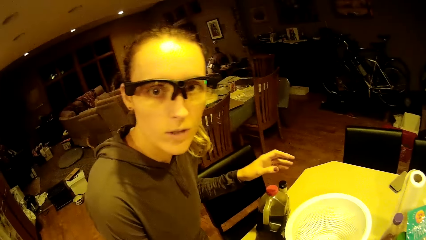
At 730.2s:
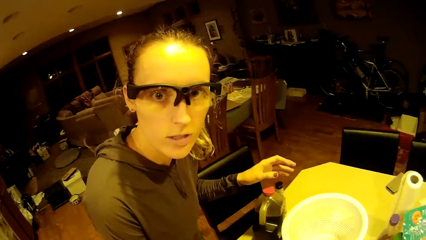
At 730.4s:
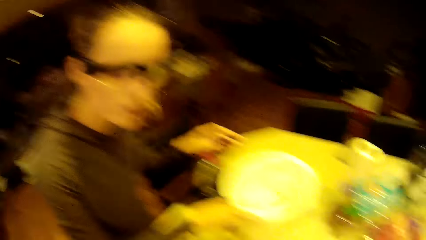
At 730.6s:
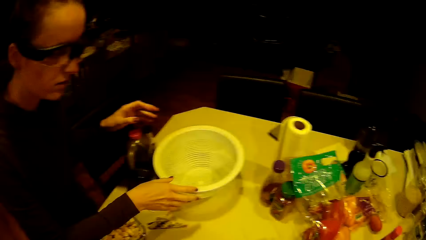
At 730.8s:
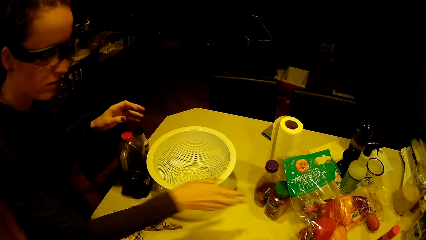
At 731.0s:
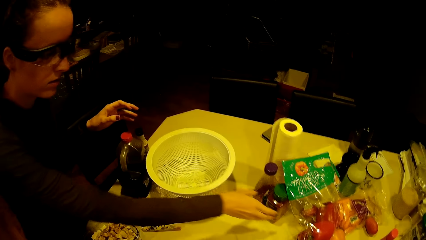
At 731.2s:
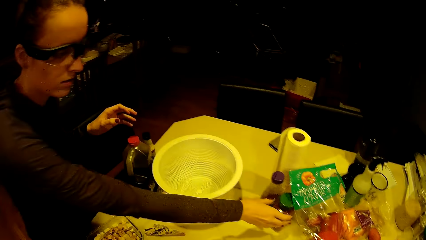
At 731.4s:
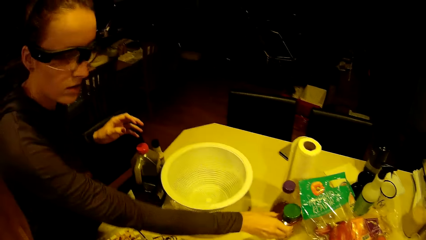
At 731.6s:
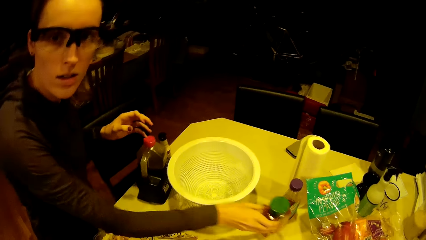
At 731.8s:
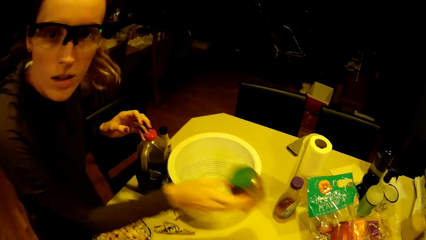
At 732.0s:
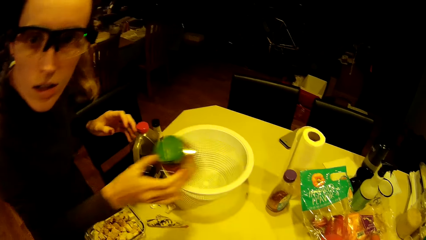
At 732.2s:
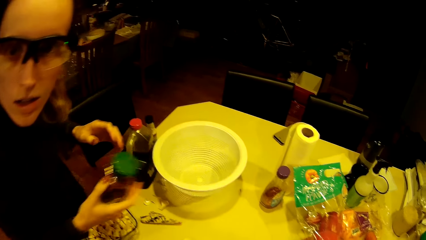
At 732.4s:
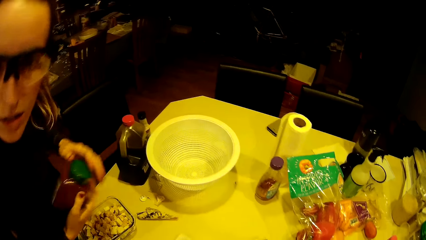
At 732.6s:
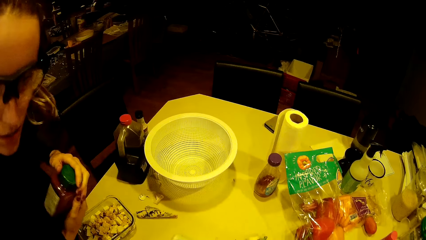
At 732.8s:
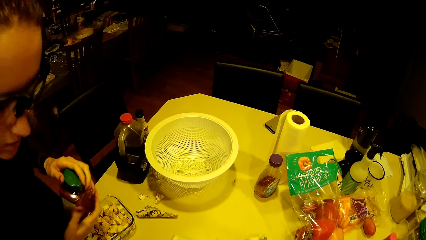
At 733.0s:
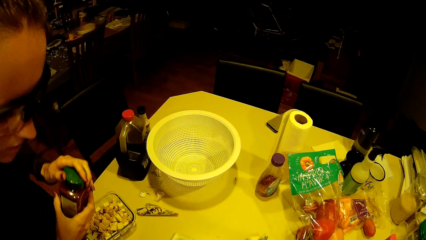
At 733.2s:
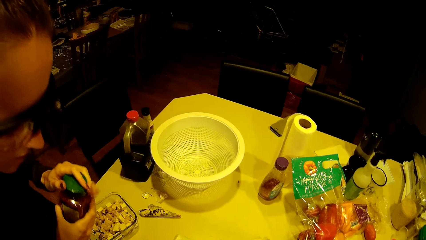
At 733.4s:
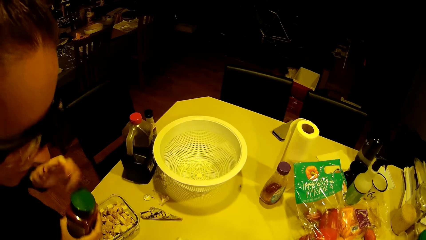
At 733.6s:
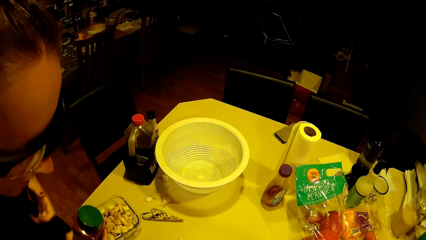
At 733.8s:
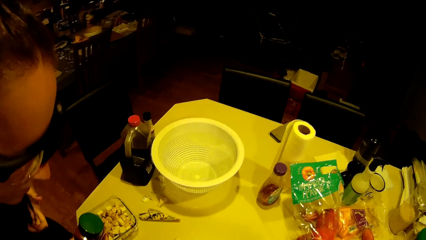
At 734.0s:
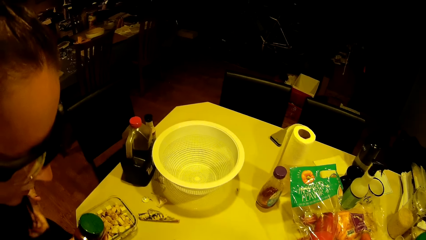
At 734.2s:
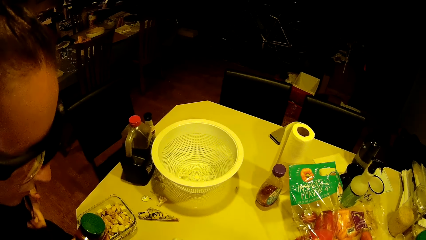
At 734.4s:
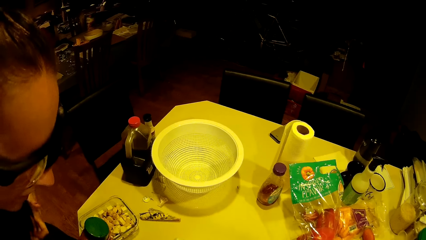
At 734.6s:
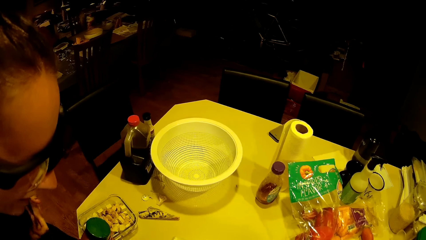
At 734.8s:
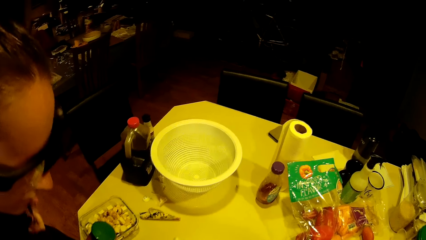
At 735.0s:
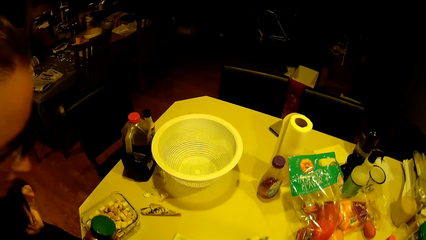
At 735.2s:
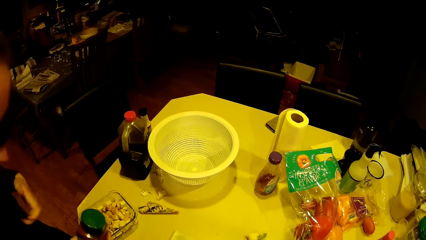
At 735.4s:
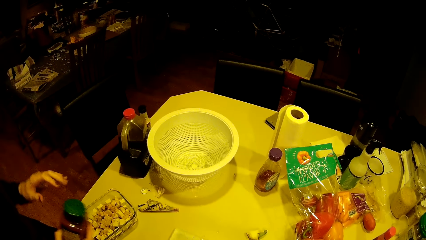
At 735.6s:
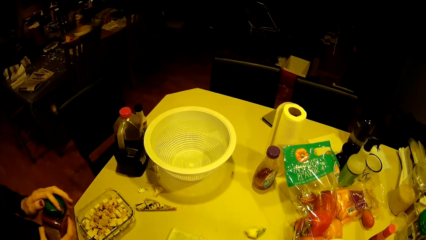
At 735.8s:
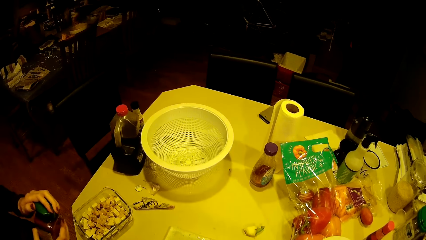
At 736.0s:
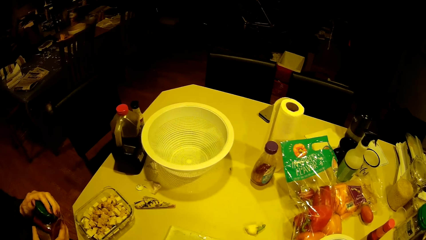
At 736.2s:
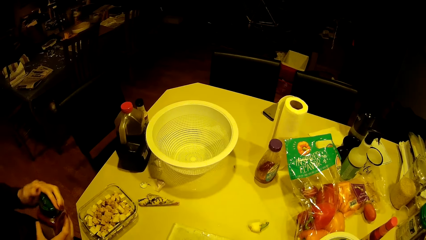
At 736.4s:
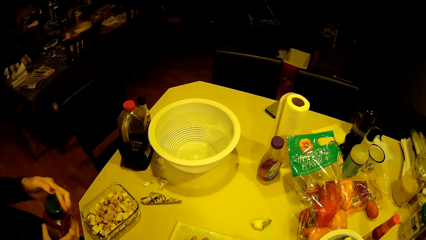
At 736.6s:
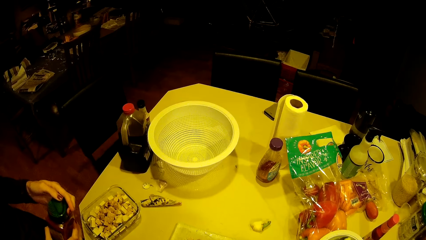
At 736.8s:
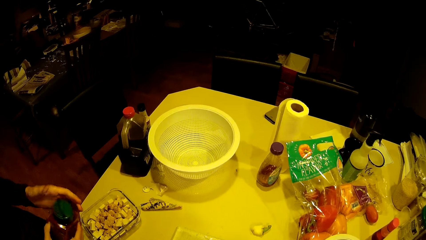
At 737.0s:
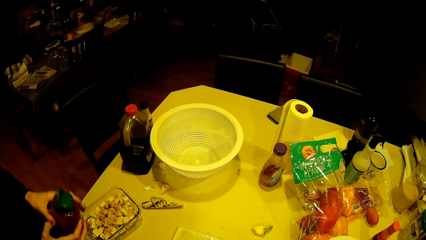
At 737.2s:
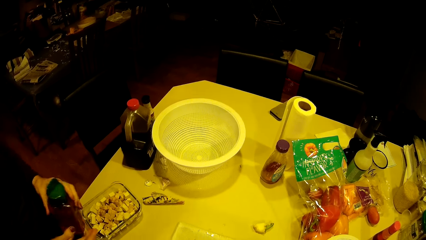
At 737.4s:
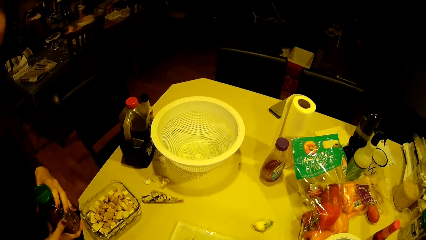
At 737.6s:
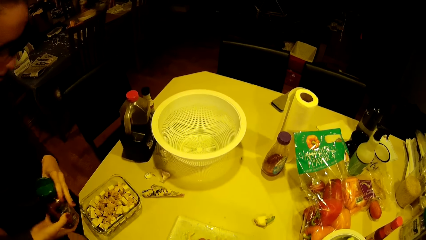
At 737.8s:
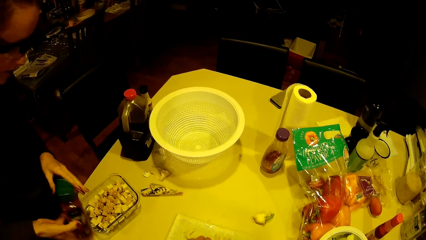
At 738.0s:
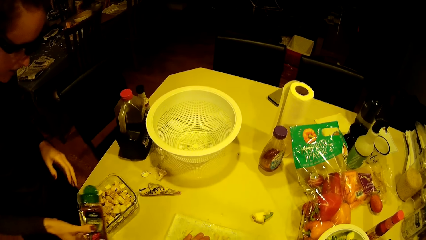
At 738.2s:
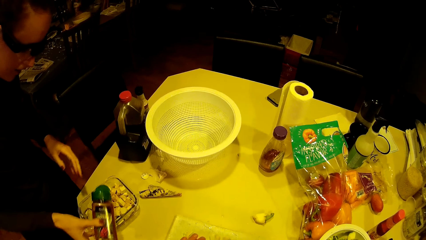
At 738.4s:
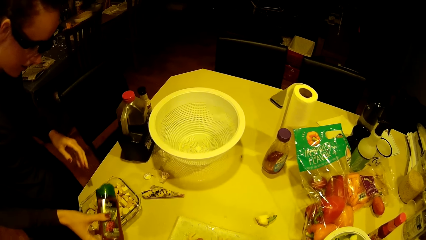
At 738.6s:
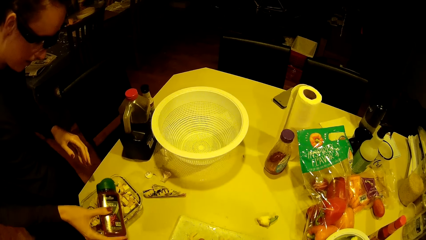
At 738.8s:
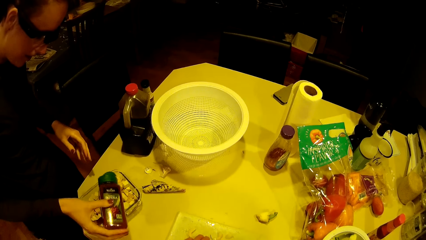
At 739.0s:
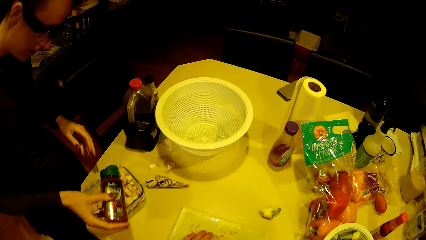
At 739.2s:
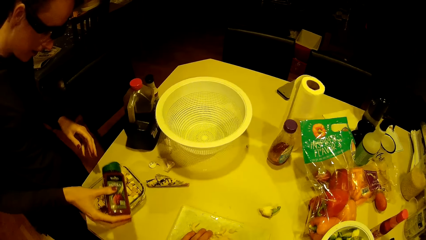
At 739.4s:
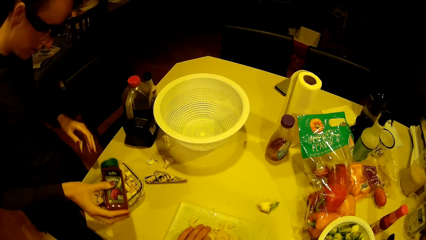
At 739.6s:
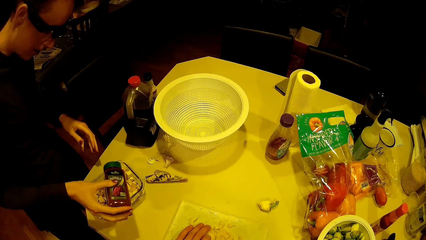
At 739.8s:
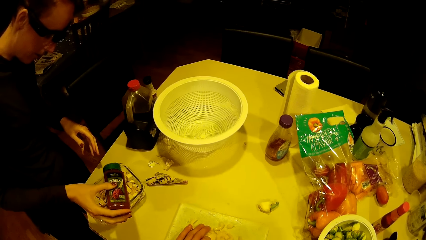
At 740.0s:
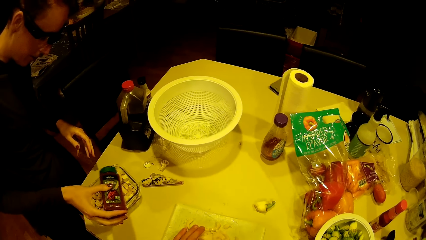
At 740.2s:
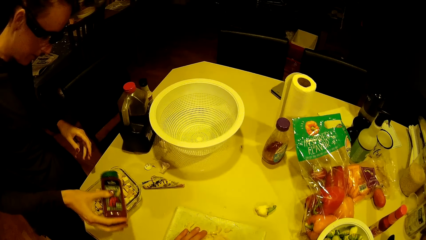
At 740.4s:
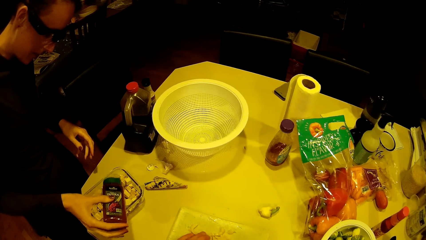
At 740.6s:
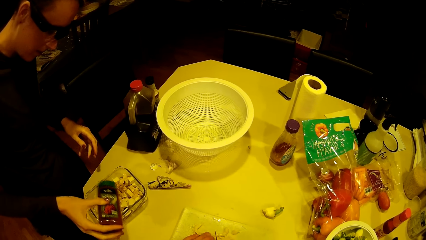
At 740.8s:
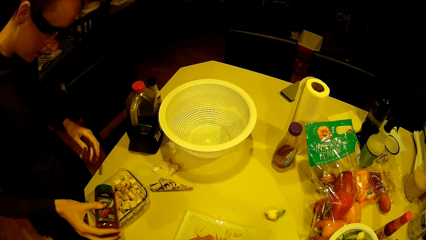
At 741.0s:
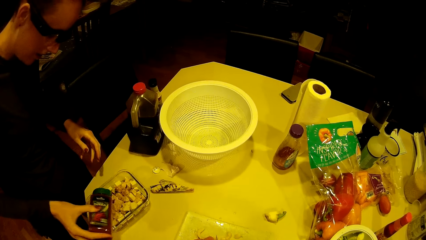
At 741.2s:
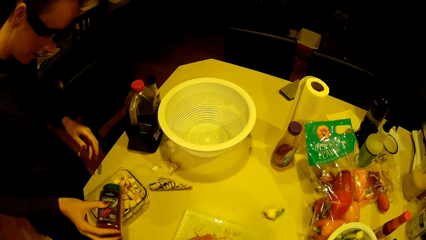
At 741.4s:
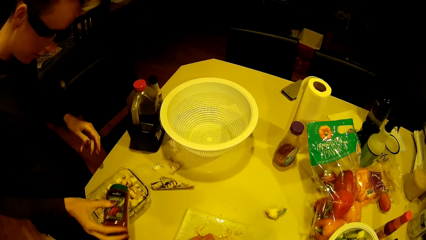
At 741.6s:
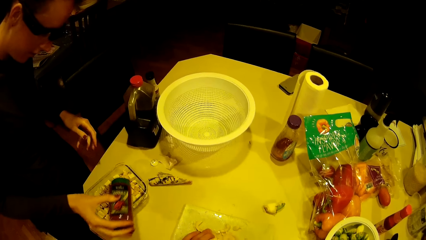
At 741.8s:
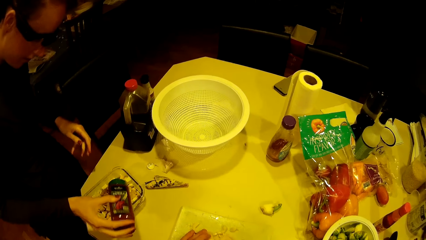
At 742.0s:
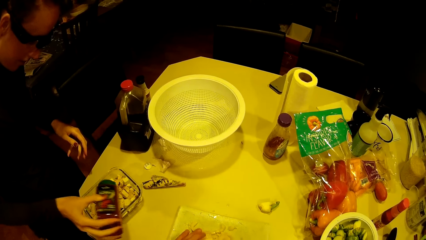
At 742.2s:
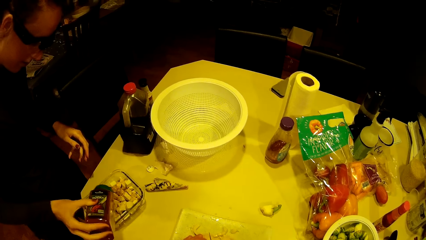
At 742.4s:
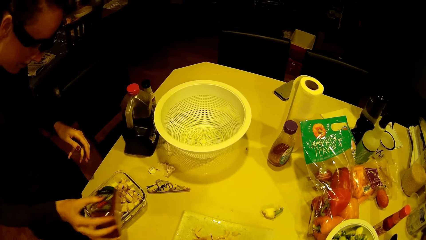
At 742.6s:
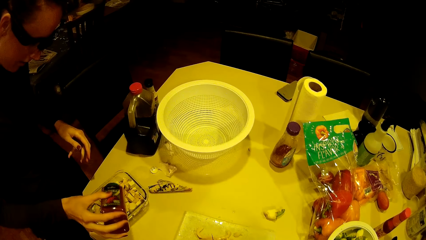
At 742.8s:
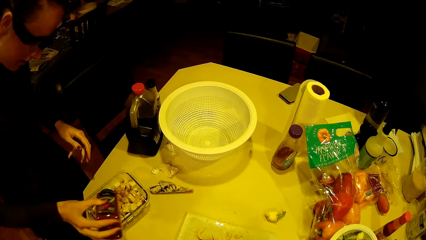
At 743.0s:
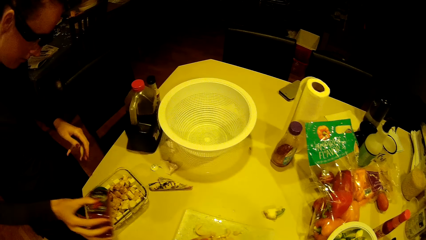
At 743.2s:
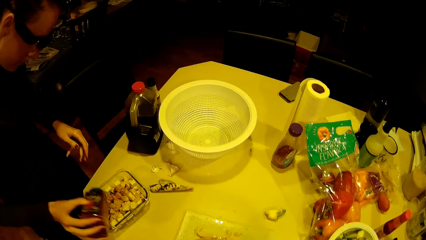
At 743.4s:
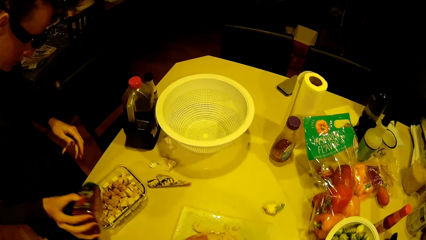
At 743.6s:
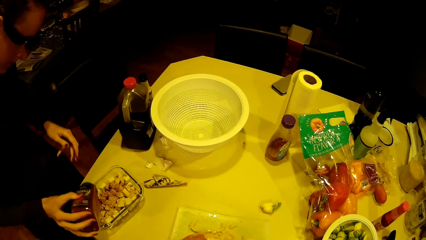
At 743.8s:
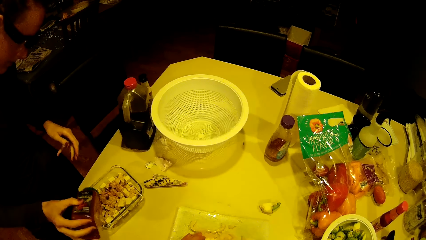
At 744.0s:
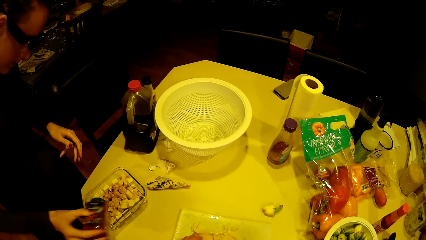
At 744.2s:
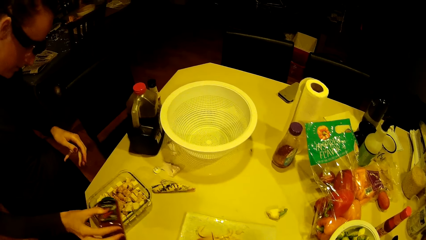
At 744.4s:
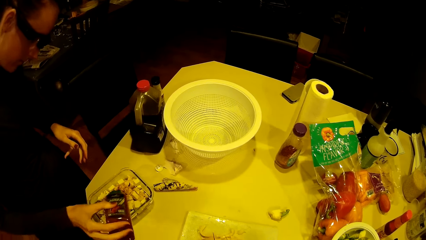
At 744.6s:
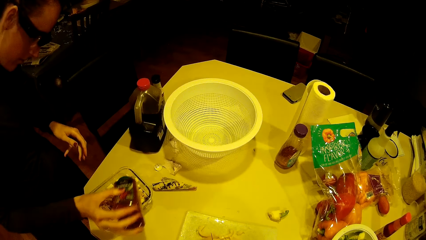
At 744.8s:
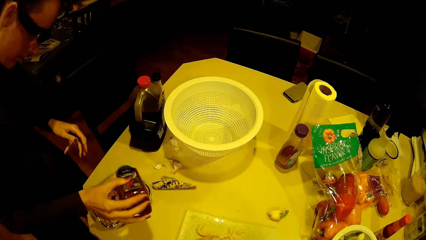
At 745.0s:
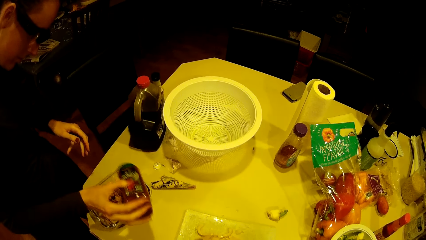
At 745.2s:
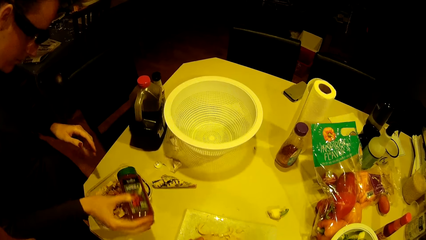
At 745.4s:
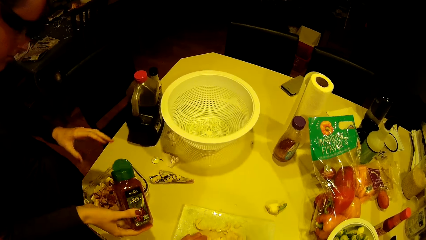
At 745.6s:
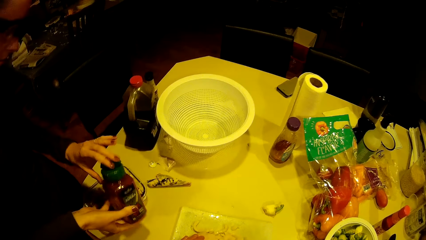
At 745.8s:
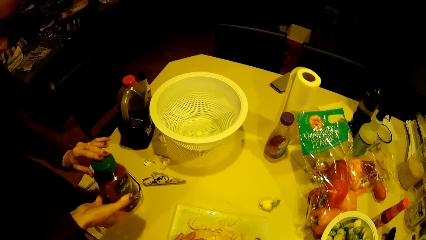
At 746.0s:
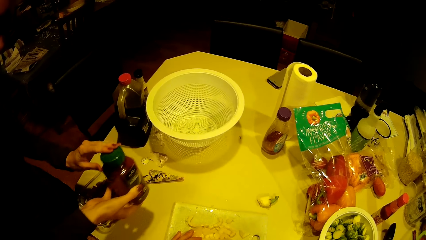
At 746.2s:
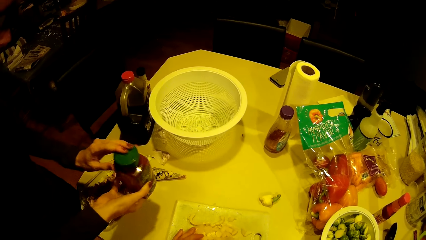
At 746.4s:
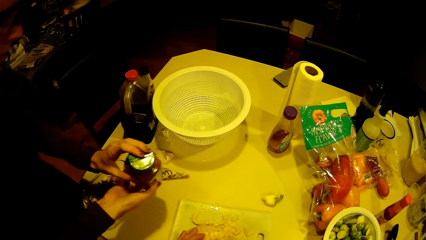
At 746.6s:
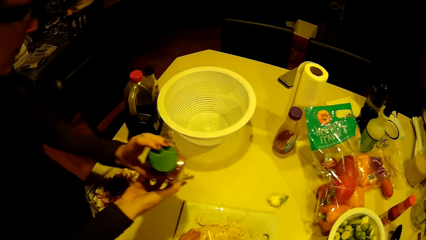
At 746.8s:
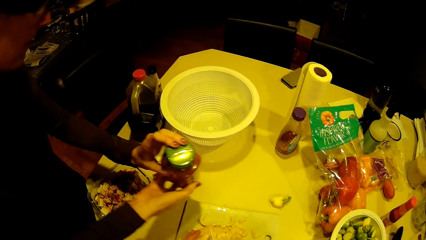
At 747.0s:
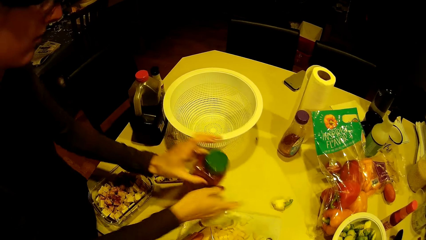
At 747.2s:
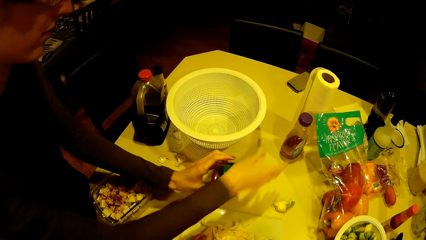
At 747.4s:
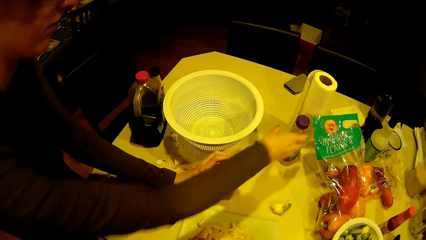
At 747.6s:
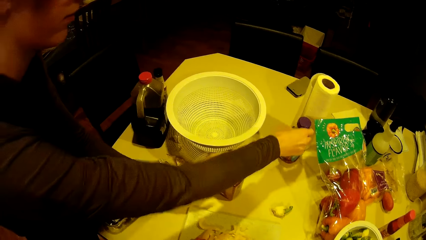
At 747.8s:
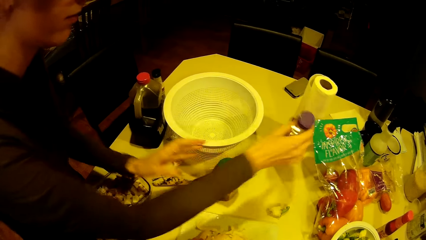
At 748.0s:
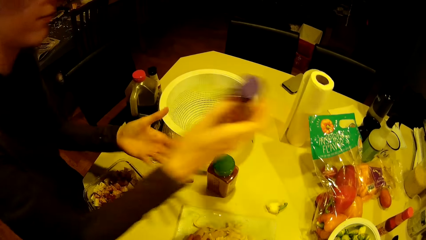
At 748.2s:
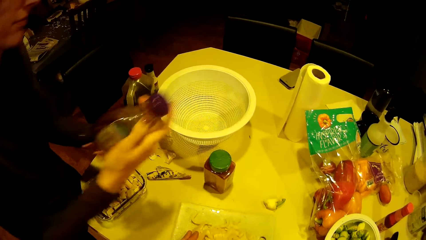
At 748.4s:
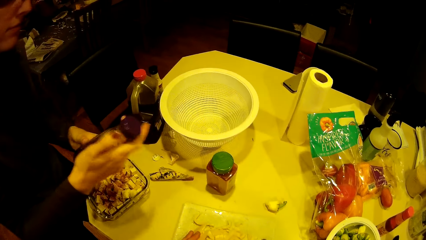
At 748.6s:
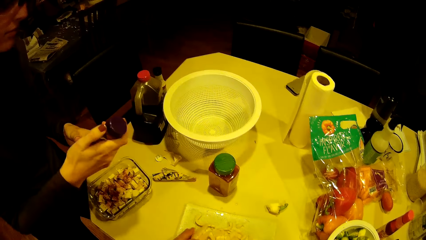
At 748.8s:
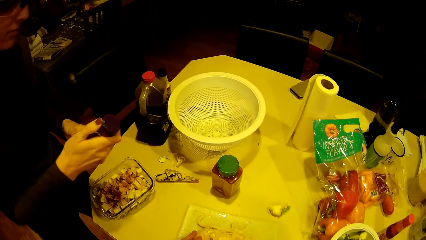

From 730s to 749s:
A woman converses with the camera wearer. The woman picks another bottle from the worktop and scratches her body with her left hand. The camera wearer looks at the woman. The woman converses with the camera wearer. The woman closes the cap of the bottle. The camera wearer looks around. The woman applies seasoning from the bottle on the potato in the bowl on the worktop. The camera wearer chops the hot pepper. The woman closes the cap of the bottle, drops the bottle on the worktop, and picks another bottle from the worktop.
